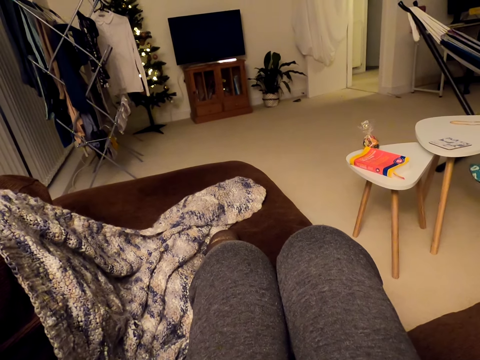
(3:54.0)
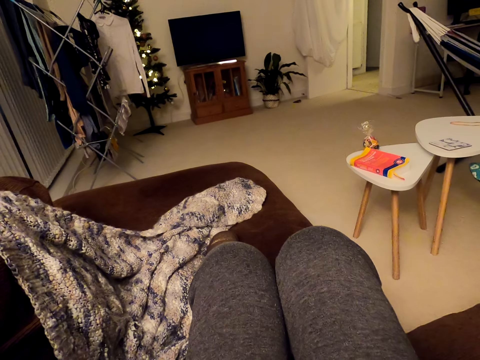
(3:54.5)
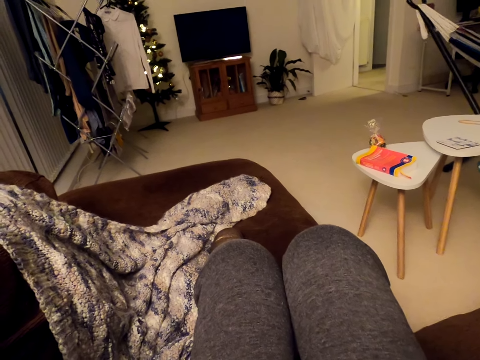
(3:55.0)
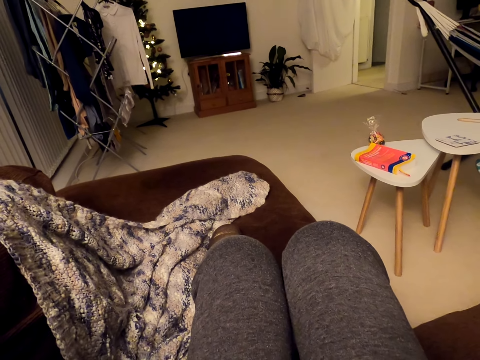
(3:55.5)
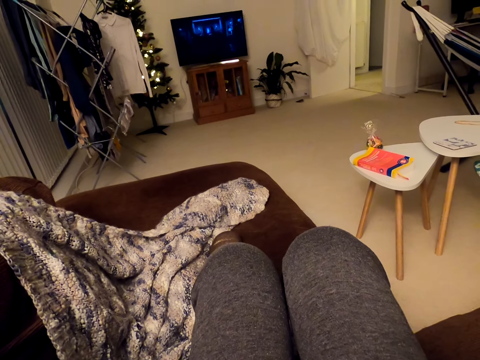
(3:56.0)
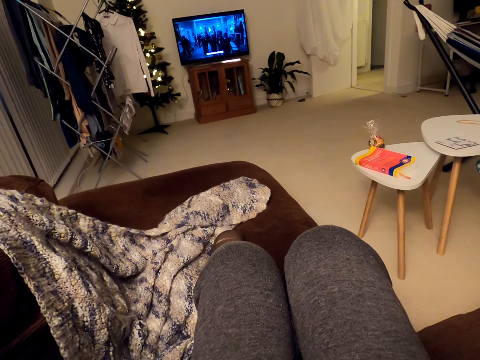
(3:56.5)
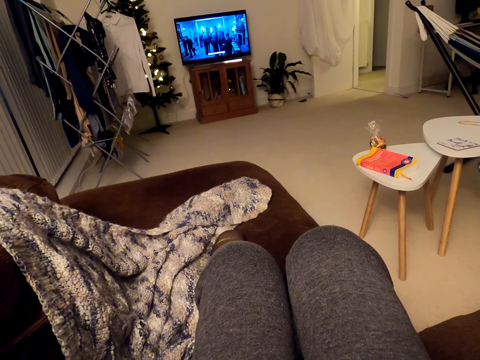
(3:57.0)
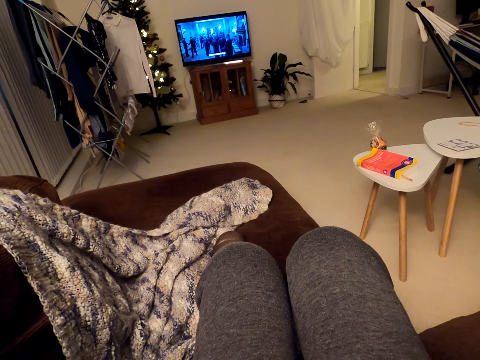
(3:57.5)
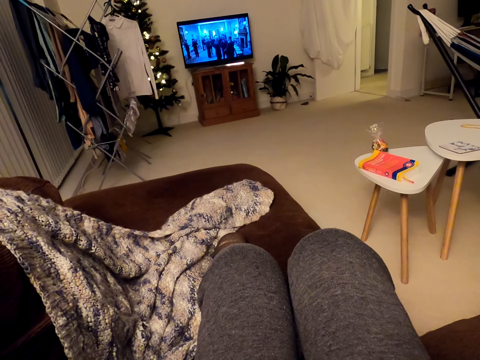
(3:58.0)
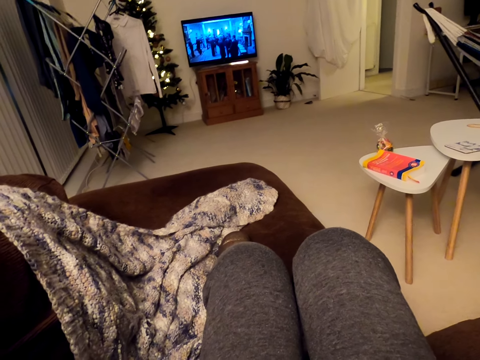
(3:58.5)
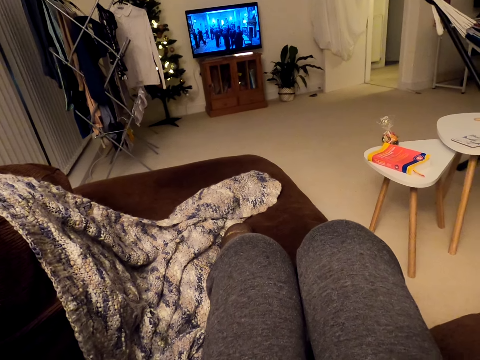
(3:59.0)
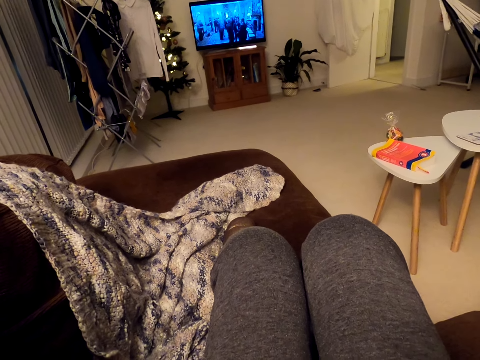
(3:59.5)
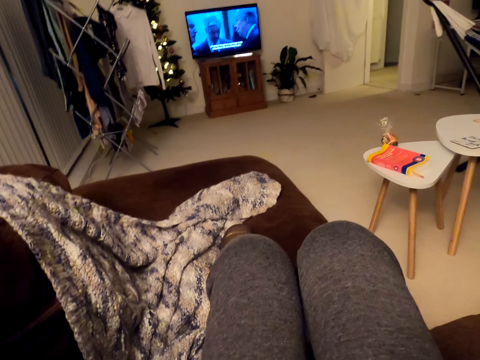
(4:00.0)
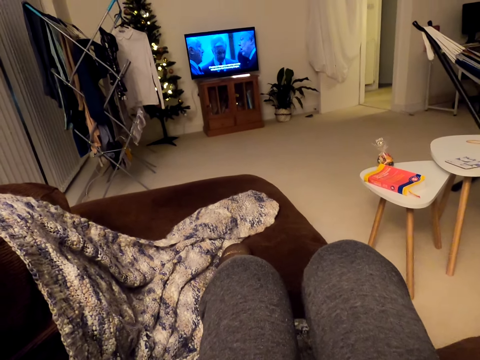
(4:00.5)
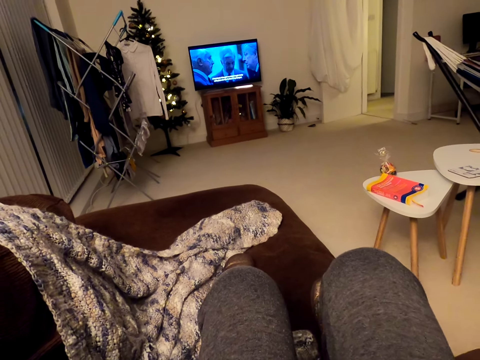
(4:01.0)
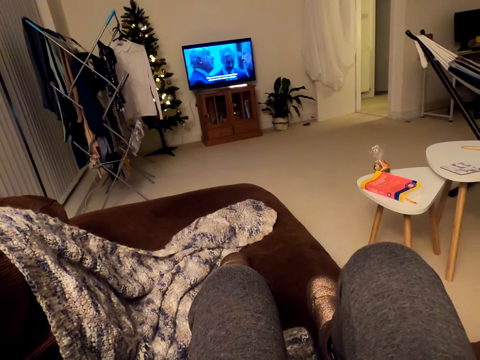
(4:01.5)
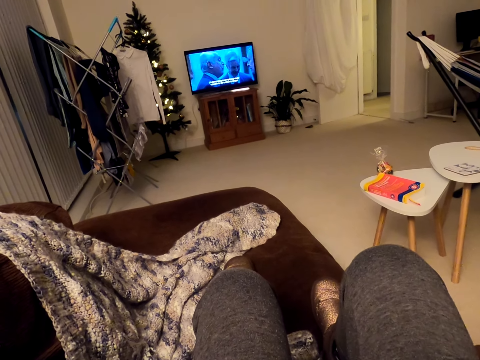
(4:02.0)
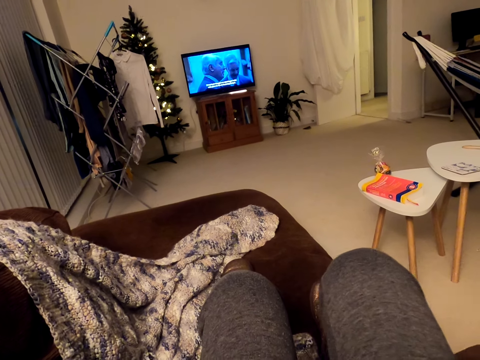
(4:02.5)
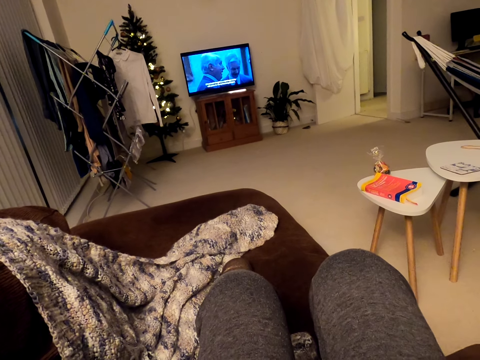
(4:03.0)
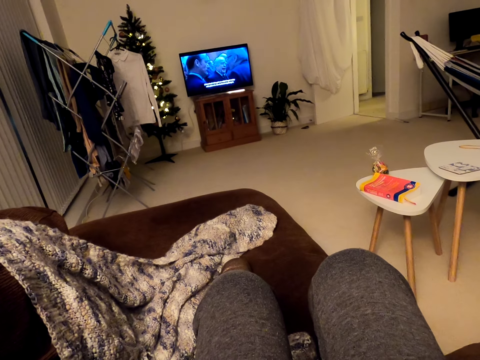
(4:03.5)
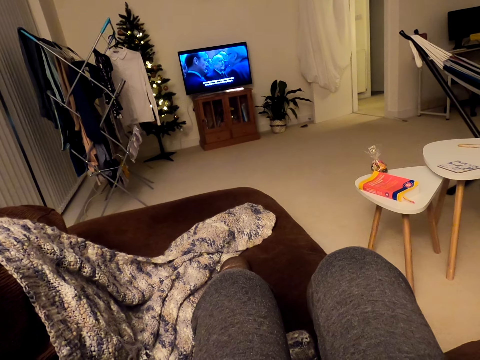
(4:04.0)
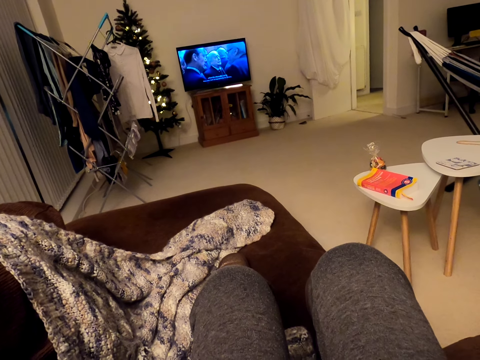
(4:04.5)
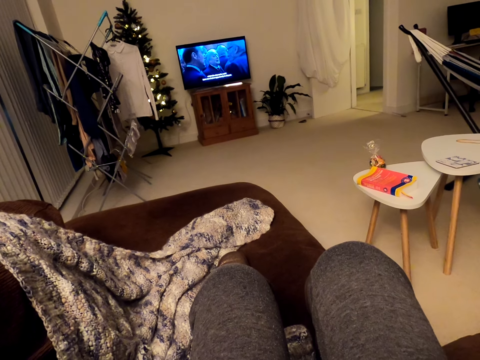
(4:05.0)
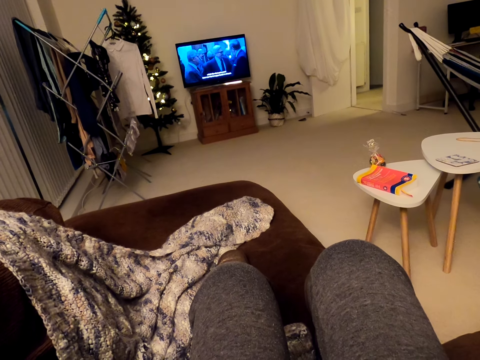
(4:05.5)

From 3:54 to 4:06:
The camera wearer puts on the TV. They stare at the TV. They move the leg.

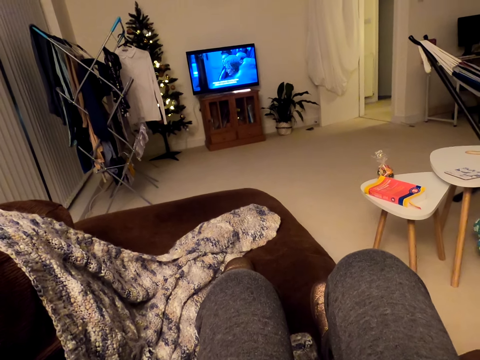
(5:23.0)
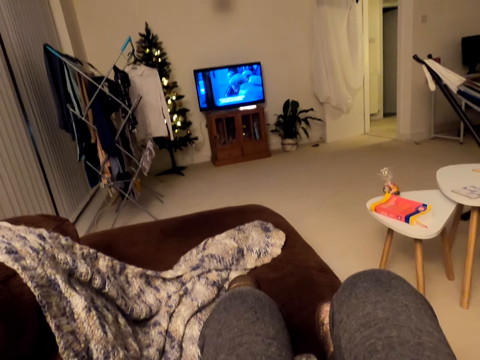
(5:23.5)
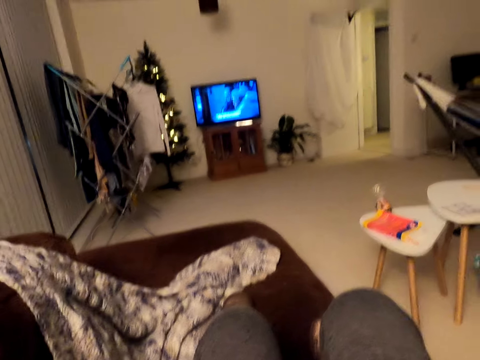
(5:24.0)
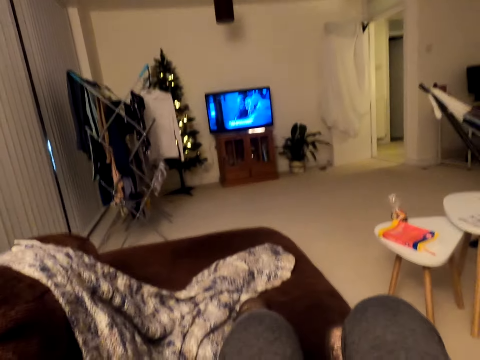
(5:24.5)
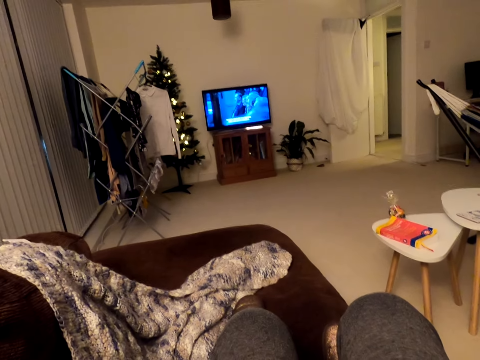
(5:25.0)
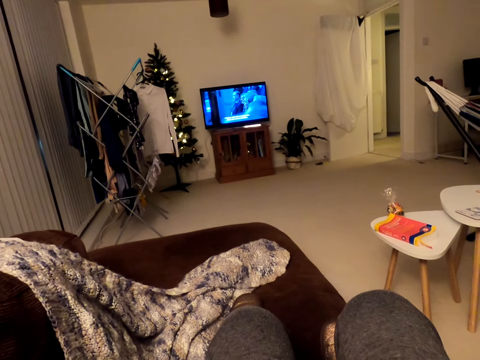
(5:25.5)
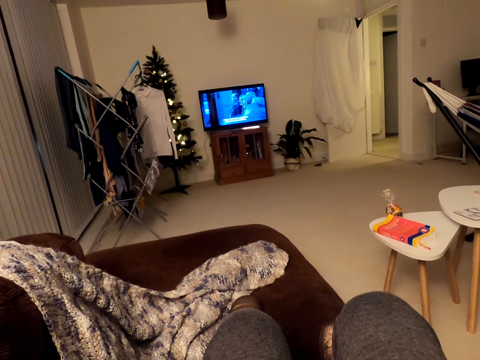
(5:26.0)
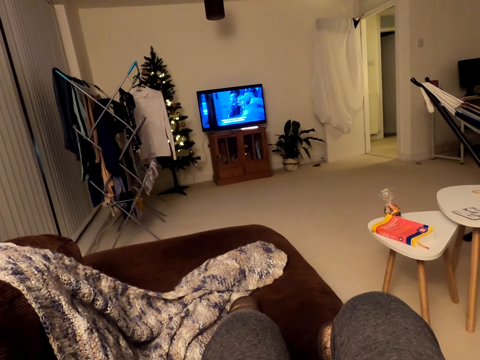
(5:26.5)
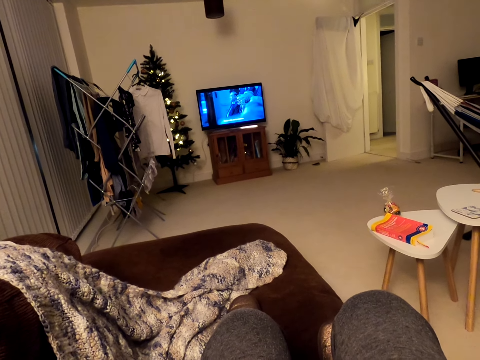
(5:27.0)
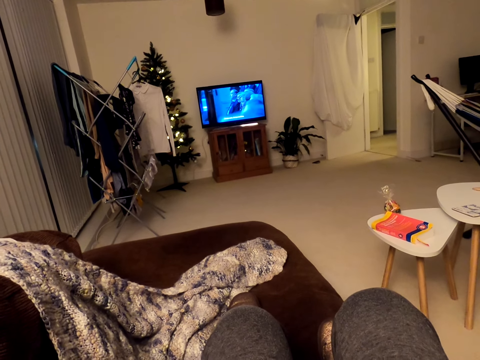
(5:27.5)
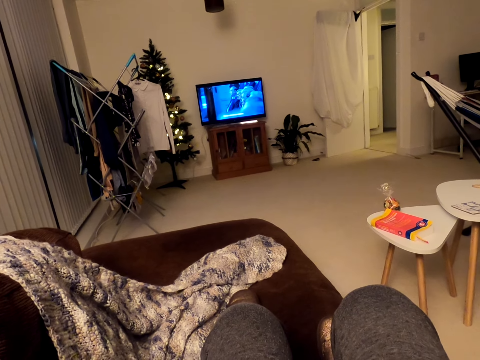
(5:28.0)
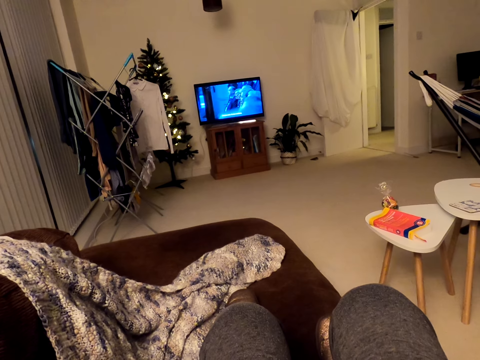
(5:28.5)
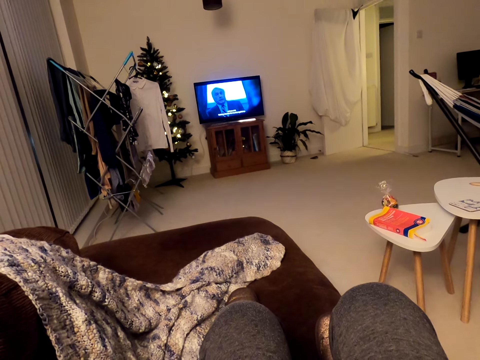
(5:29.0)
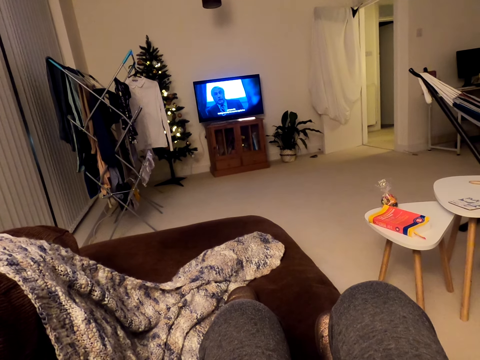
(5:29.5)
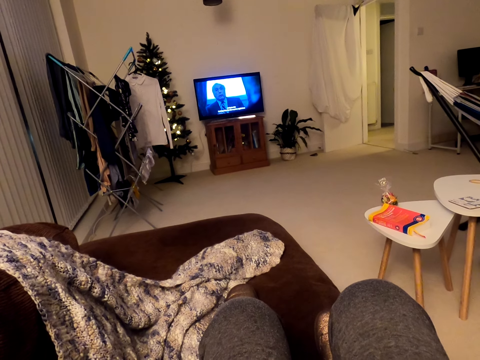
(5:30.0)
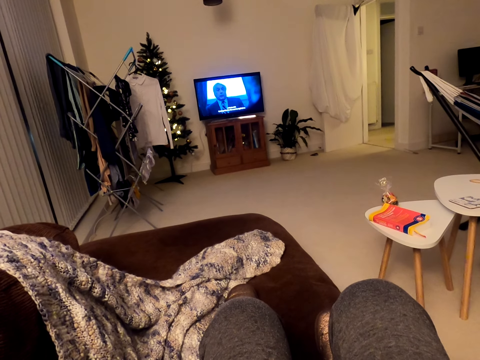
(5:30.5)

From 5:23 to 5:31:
The camera wearer moves her head. She stares at the TV.

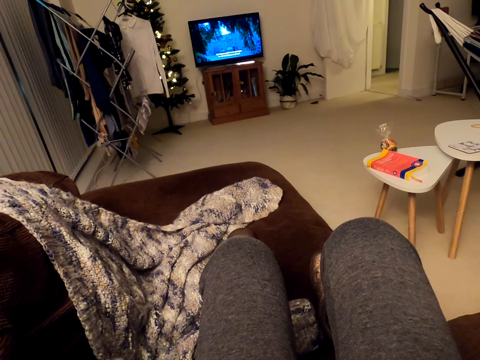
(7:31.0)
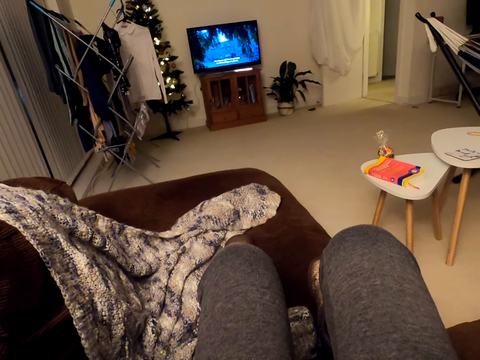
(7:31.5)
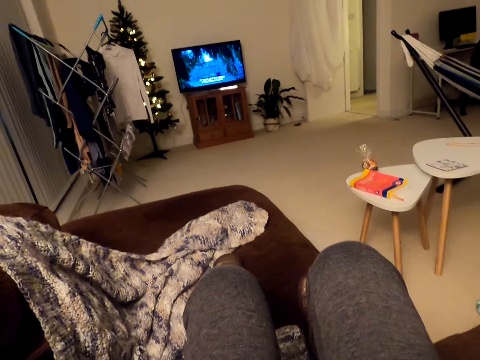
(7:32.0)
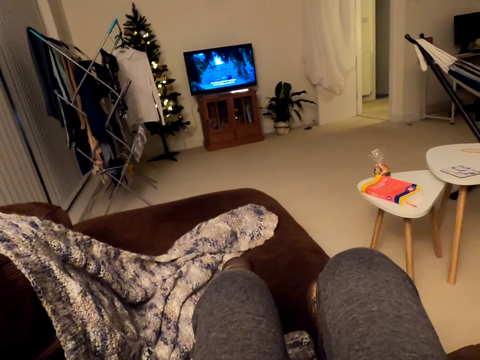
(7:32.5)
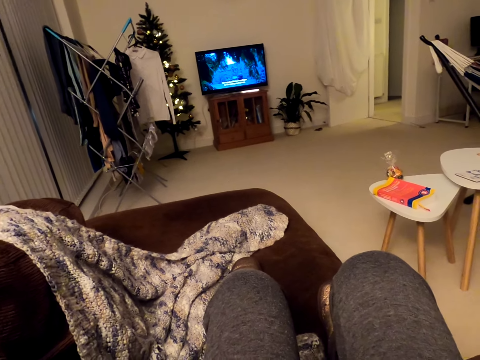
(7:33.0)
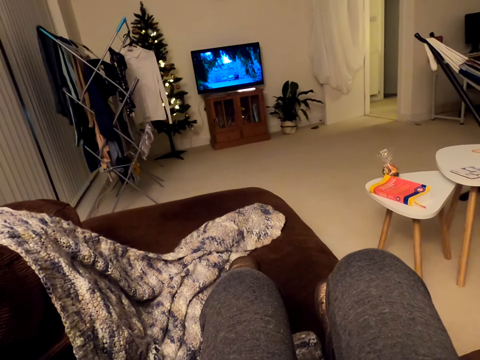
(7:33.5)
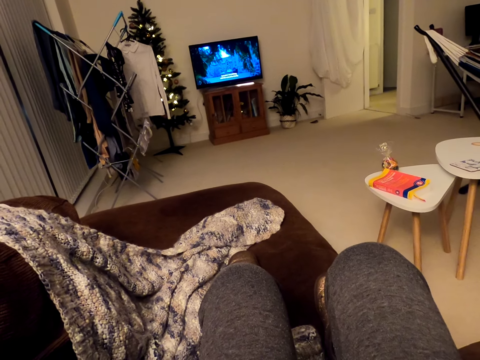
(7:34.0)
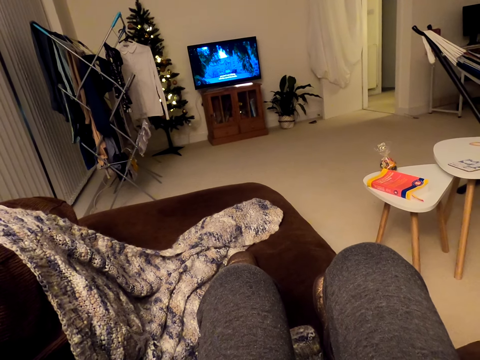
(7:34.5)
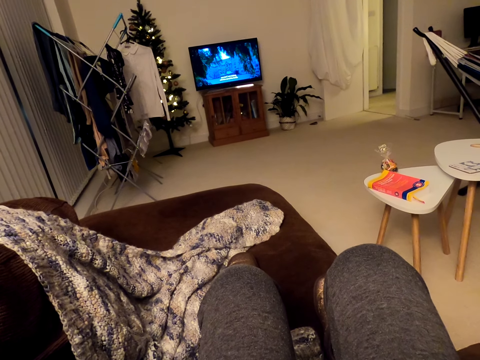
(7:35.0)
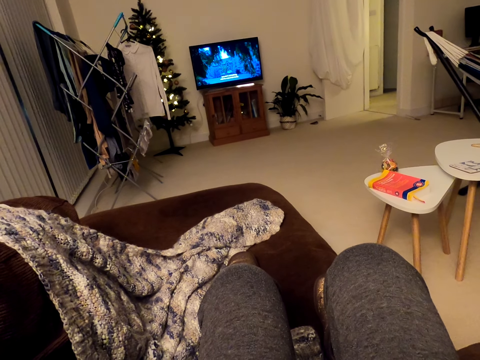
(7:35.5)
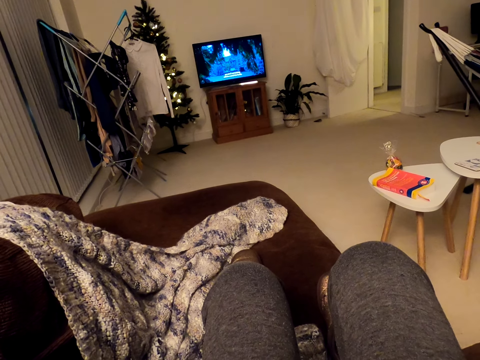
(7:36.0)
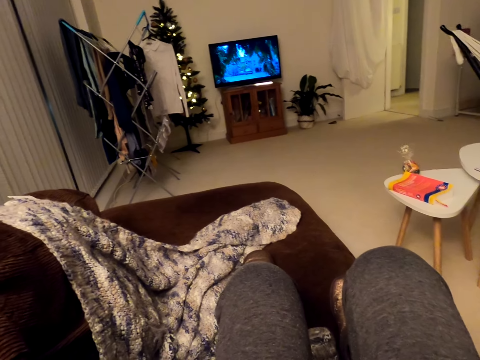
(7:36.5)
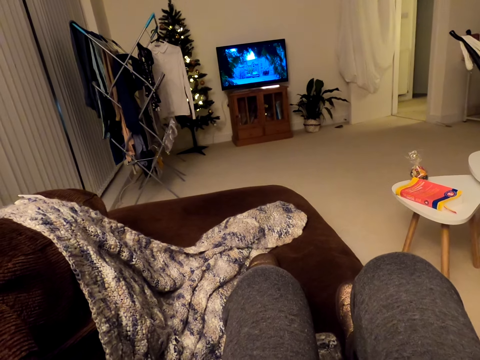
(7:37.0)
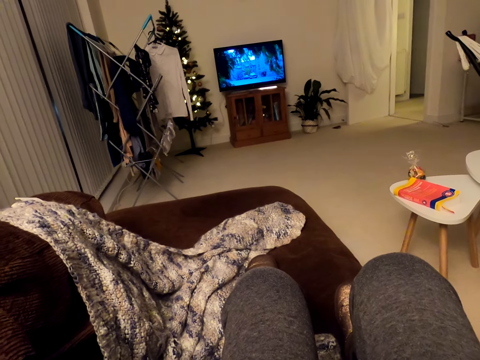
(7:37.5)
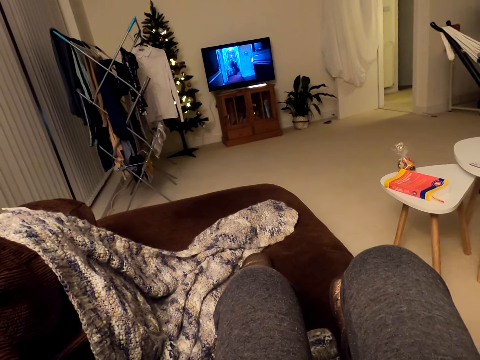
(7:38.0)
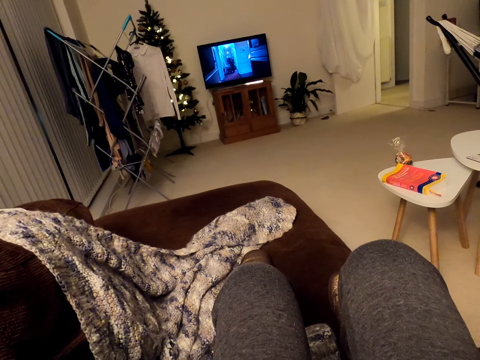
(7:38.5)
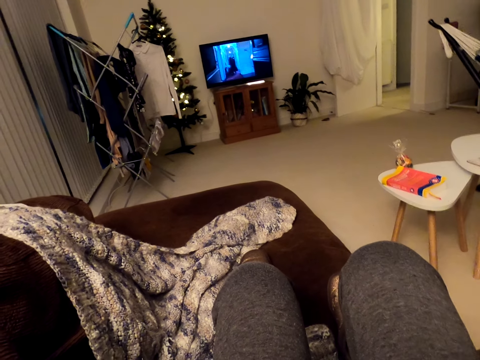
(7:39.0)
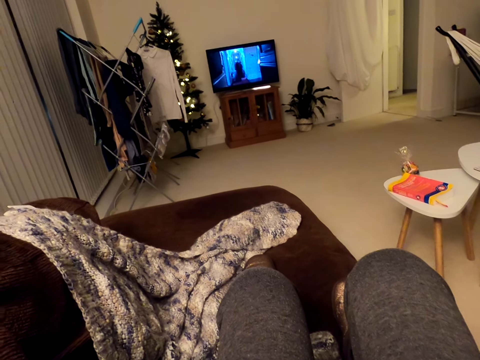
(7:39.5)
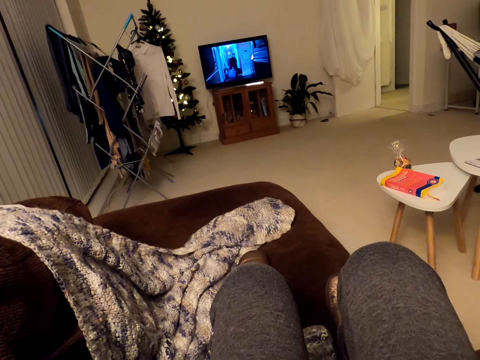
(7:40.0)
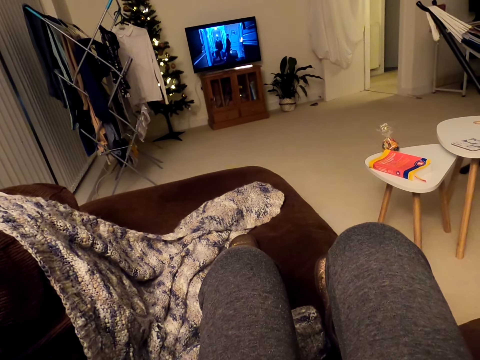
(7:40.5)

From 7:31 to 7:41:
The camera wearer moves her head. She stares at the TV.
